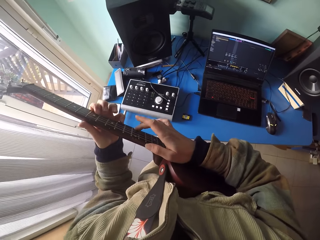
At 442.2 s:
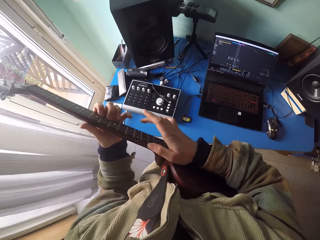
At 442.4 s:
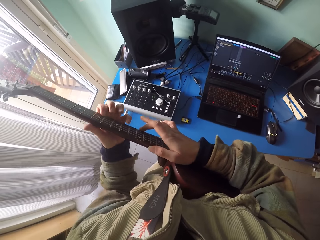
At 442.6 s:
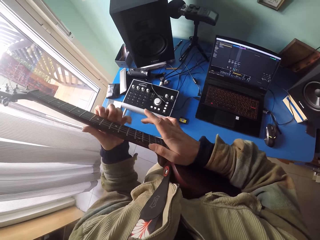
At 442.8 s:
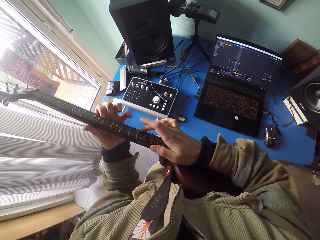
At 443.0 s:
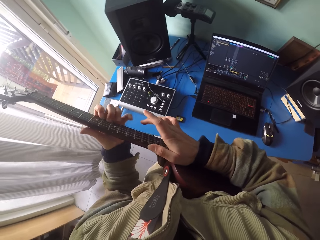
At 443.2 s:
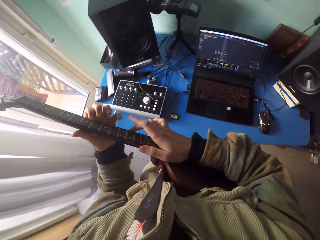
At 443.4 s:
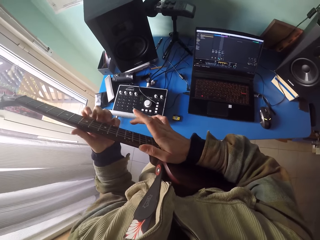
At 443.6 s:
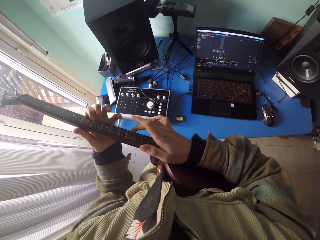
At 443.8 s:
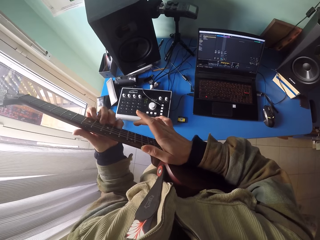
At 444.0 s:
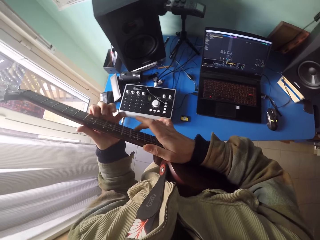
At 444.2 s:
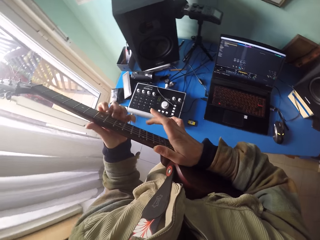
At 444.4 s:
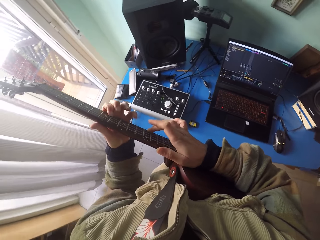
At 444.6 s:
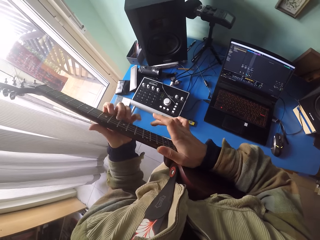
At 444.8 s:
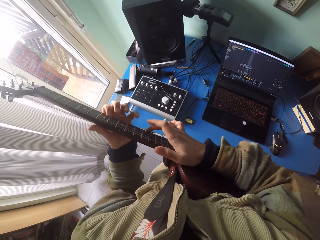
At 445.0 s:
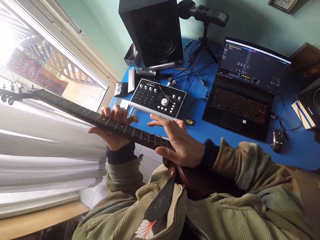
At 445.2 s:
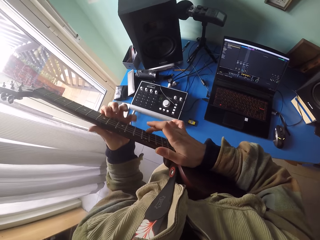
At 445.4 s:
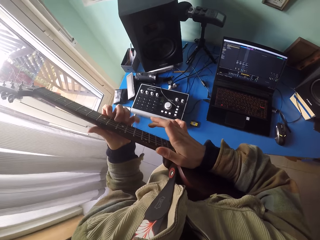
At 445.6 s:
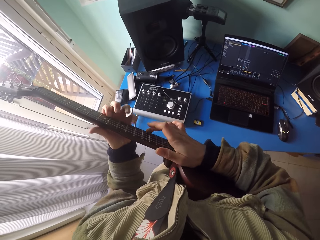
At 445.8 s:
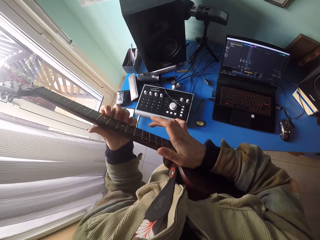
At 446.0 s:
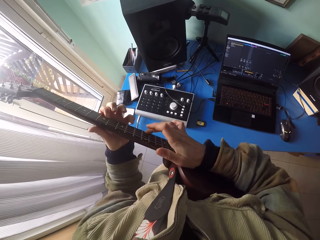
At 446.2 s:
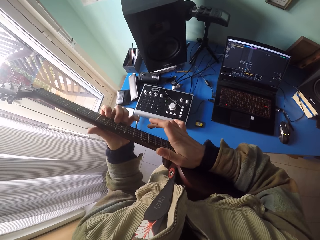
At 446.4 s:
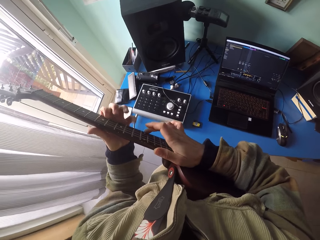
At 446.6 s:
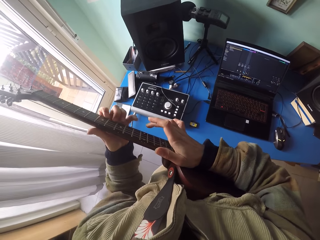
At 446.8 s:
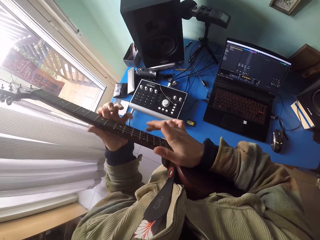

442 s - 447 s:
The camera wearer plays the guitar.

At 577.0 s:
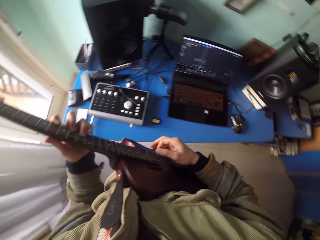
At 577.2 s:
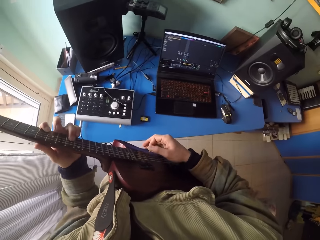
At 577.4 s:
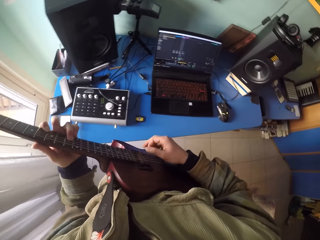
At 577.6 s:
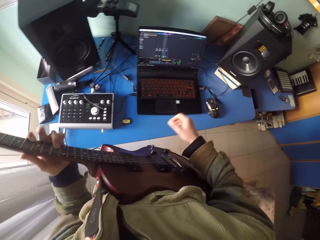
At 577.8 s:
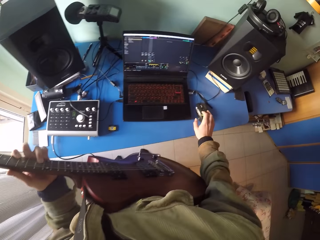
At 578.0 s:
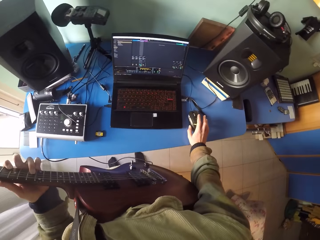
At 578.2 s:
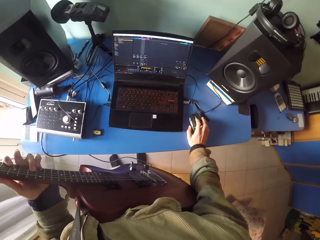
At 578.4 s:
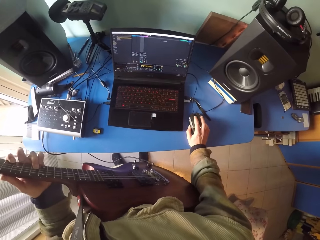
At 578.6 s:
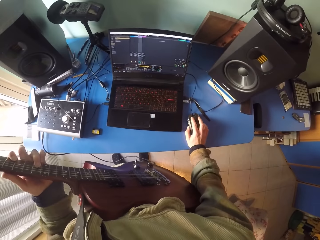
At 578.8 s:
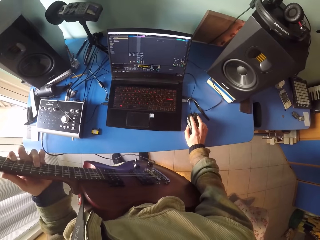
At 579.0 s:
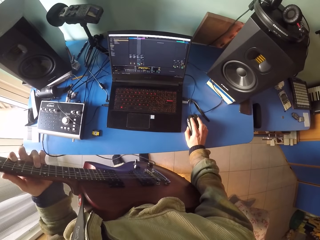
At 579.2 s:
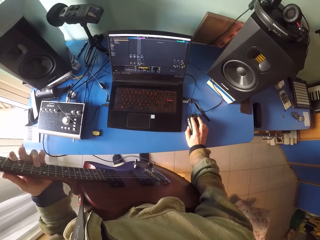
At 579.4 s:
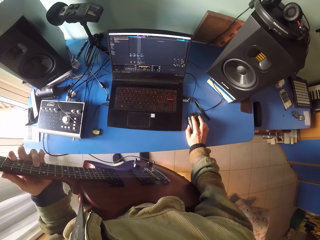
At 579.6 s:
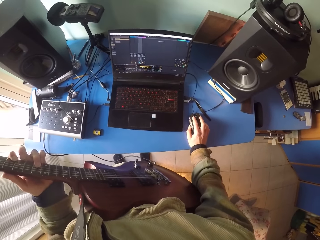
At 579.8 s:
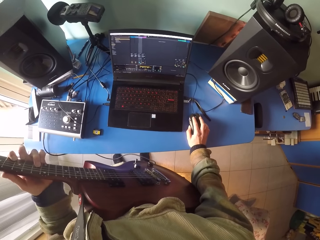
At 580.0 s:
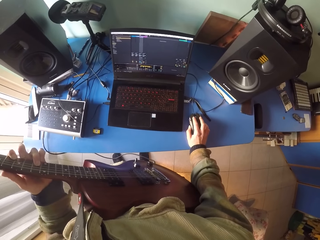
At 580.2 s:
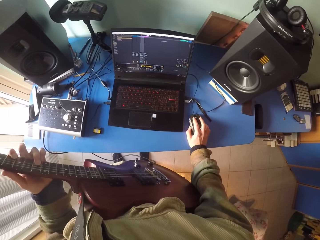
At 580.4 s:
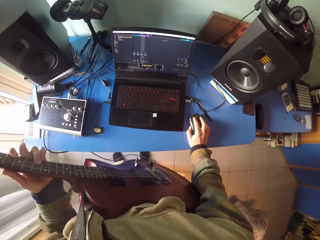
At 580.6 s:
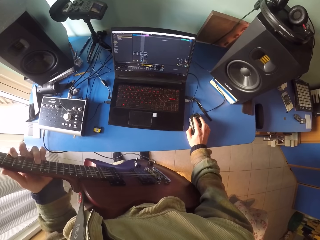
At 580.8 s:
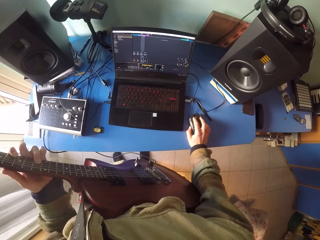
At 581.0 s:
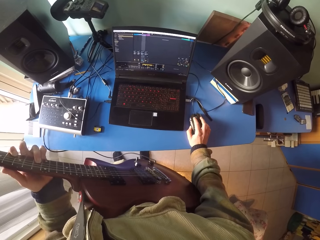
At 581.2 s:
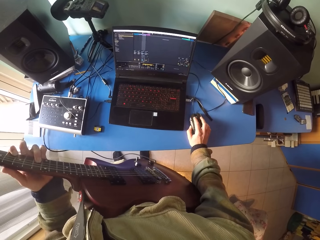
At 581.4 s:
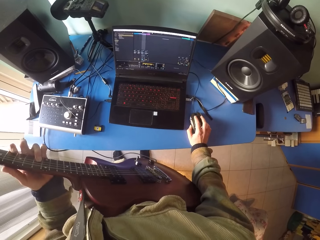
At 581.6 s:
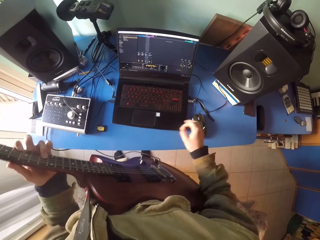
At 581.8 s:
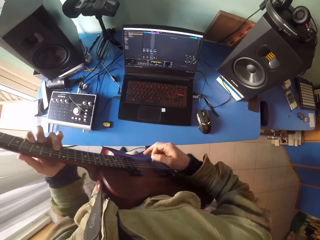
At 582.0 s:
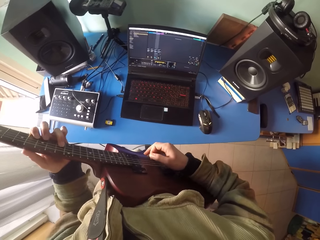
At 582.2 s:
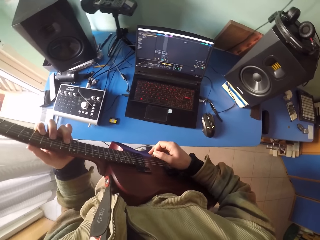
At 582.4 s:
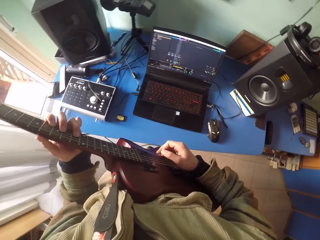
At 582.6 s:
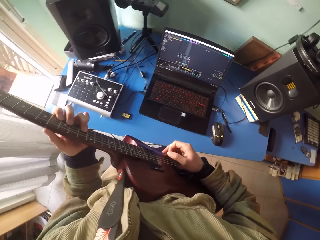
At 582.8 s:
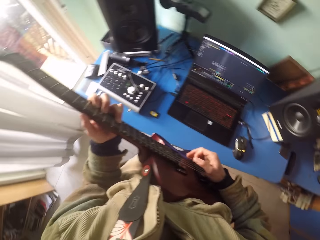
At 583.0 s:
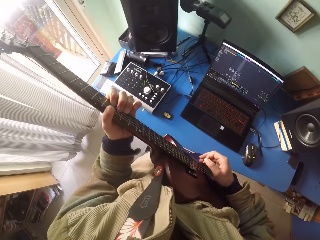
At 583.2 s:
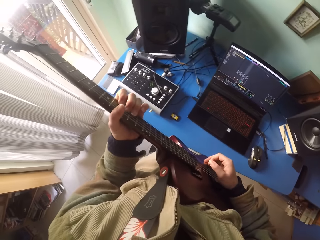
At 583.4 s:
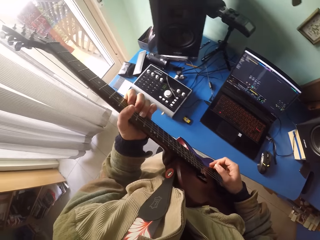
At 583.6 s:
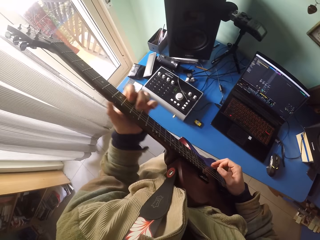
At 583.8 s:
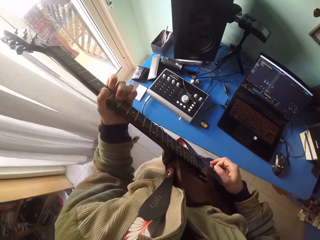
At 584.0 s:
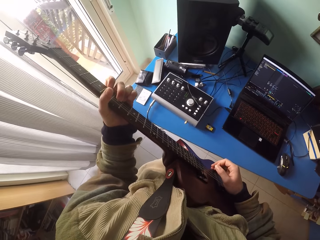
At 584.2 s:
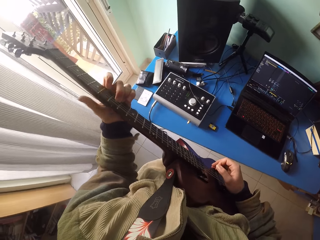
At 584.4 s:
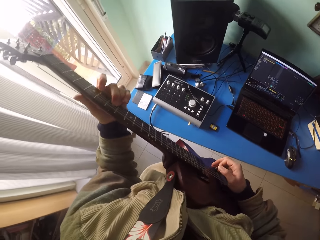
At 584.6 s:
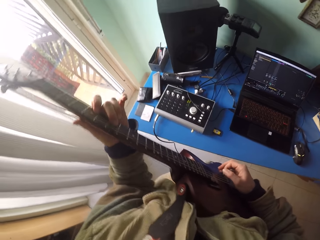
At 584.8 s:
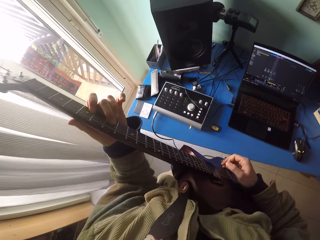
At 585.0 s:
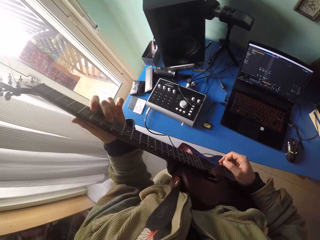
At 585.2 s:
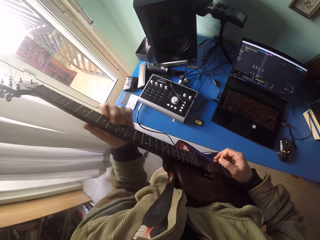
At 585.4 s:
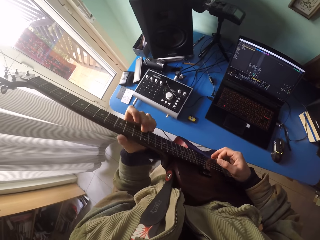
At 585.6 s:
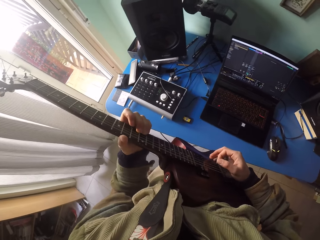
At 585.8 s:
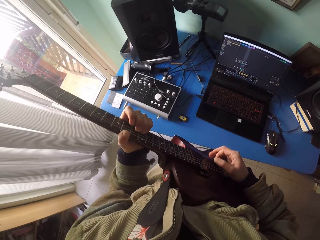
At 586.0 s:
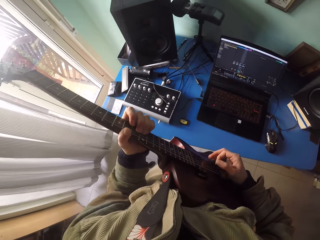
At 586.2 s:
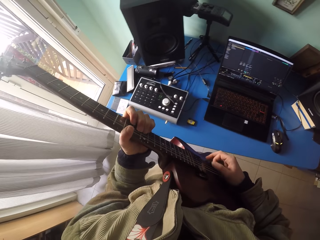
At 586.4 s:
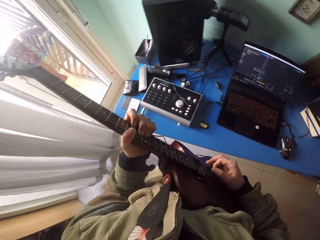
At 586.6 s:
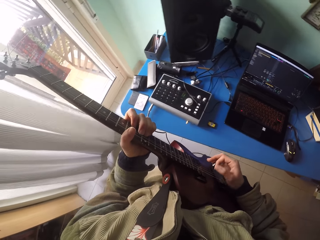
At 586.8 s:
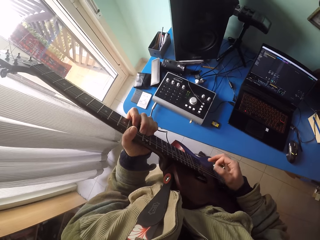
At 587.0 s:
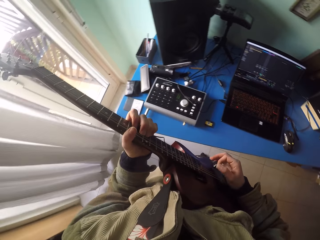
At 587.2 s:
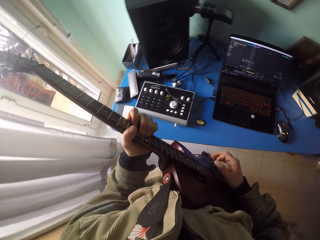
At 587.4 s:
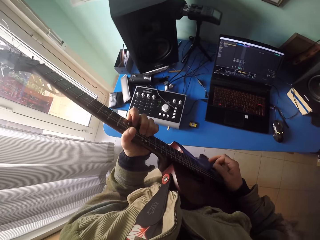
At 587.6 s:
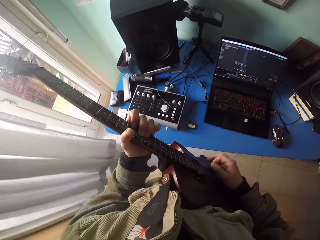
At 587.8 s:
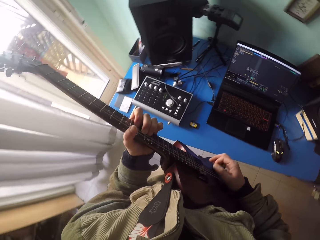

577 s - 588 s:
The camera wearer browses the computer. They hold the mouse. They play the guitar.
